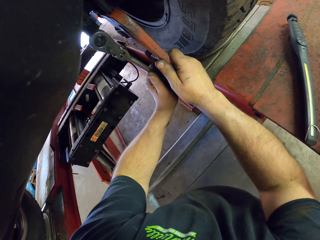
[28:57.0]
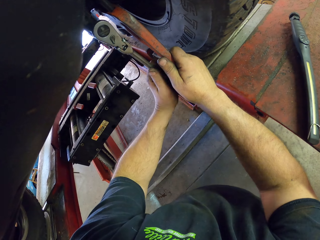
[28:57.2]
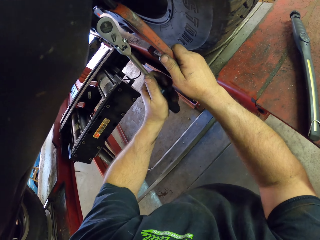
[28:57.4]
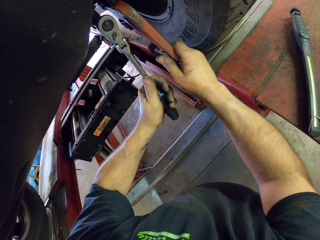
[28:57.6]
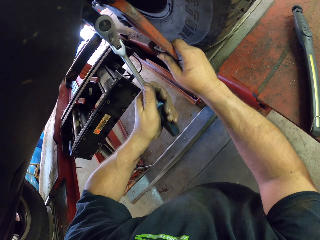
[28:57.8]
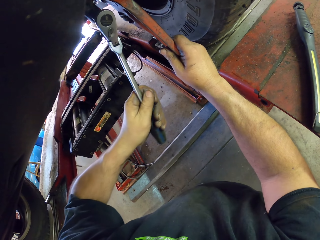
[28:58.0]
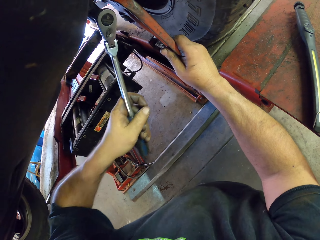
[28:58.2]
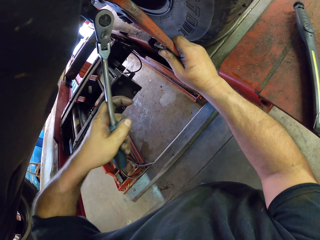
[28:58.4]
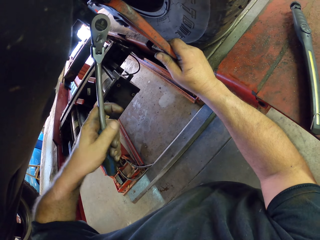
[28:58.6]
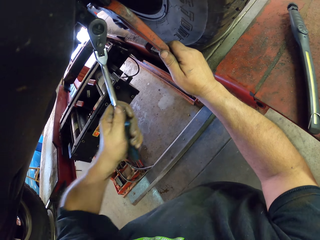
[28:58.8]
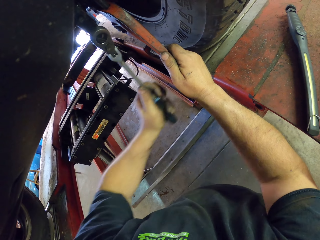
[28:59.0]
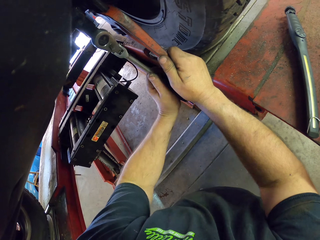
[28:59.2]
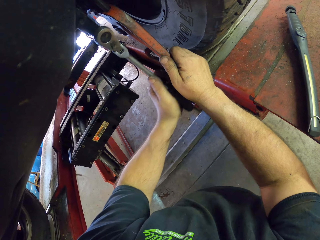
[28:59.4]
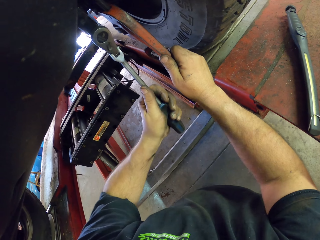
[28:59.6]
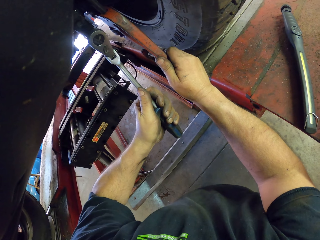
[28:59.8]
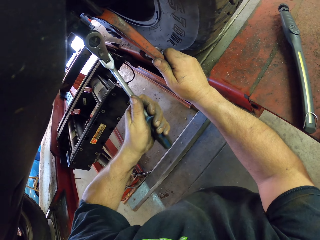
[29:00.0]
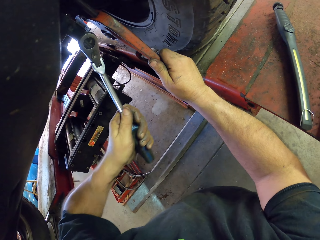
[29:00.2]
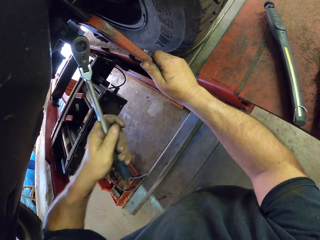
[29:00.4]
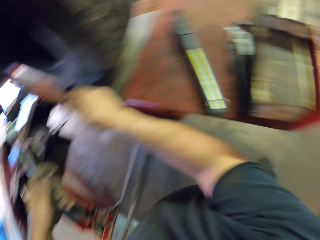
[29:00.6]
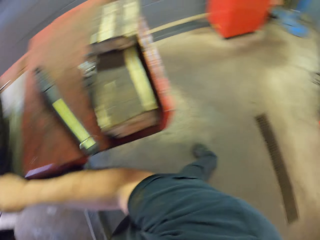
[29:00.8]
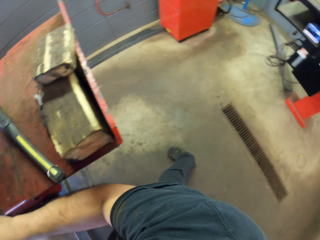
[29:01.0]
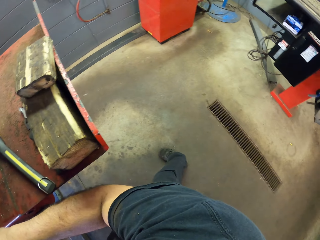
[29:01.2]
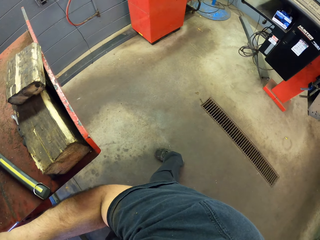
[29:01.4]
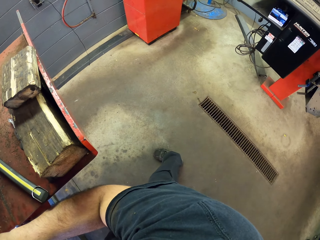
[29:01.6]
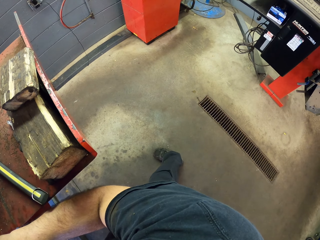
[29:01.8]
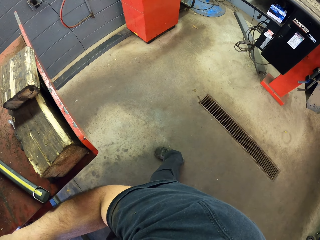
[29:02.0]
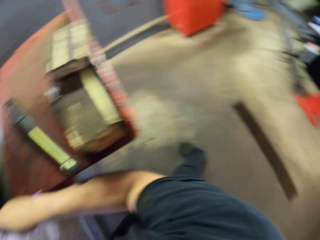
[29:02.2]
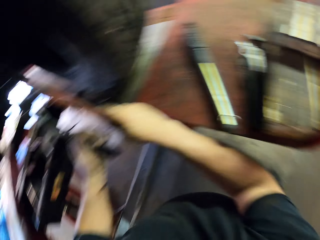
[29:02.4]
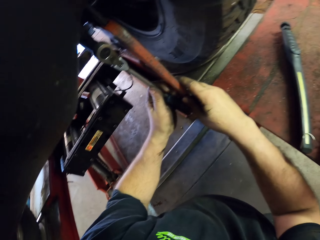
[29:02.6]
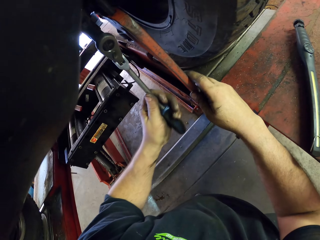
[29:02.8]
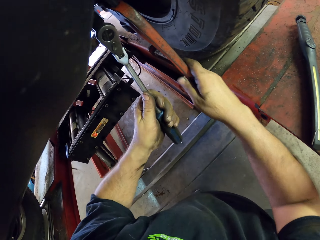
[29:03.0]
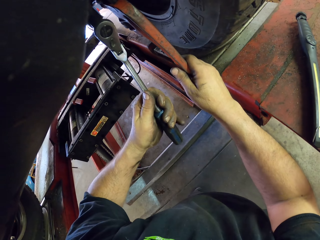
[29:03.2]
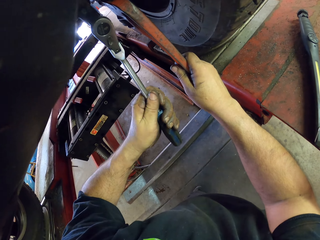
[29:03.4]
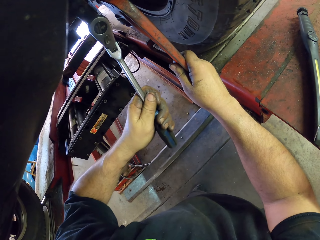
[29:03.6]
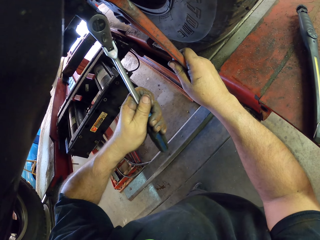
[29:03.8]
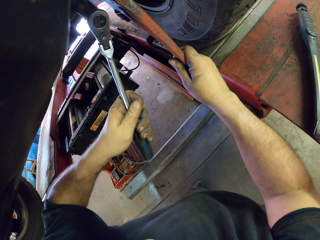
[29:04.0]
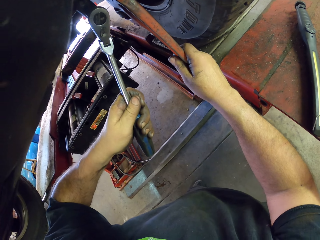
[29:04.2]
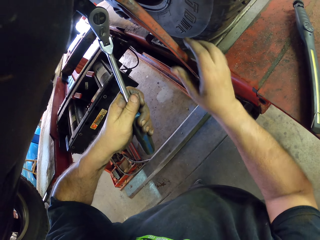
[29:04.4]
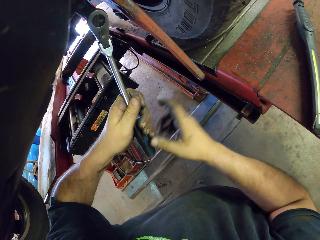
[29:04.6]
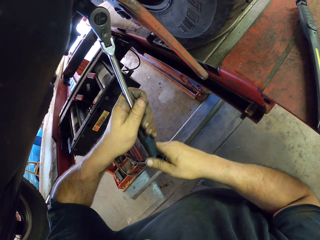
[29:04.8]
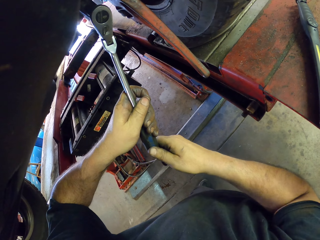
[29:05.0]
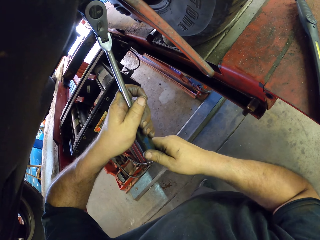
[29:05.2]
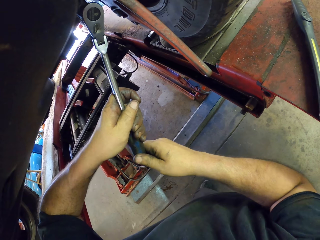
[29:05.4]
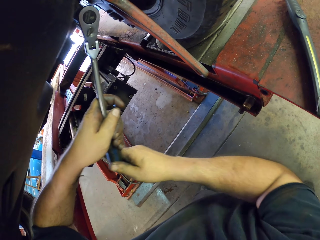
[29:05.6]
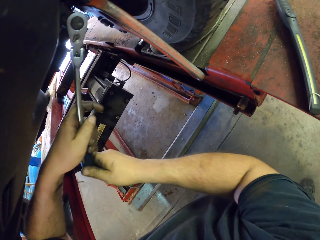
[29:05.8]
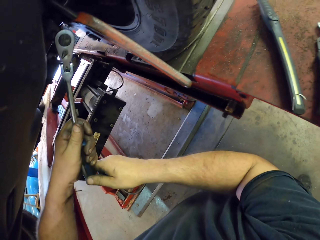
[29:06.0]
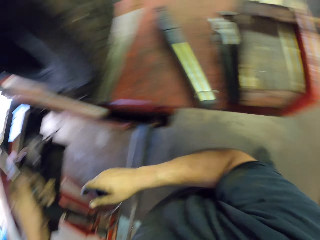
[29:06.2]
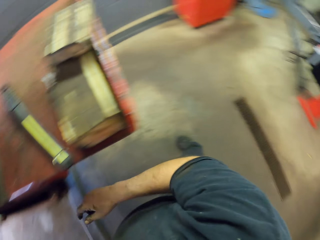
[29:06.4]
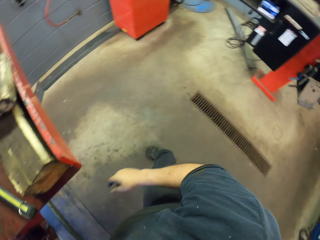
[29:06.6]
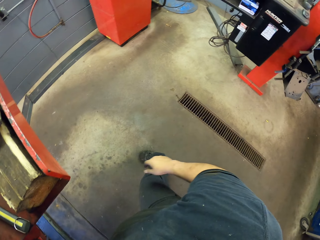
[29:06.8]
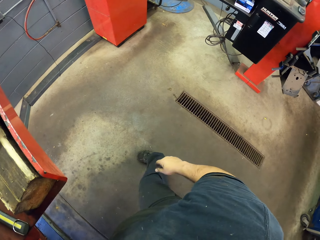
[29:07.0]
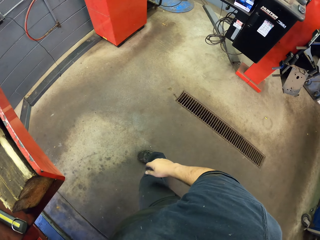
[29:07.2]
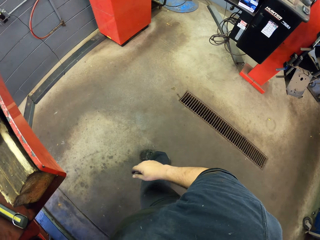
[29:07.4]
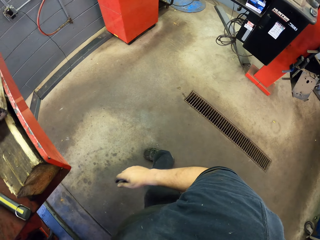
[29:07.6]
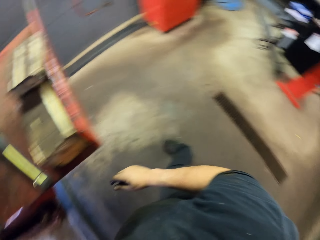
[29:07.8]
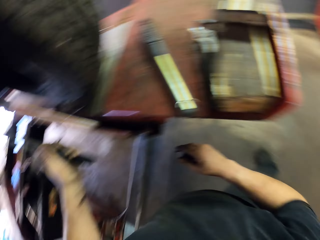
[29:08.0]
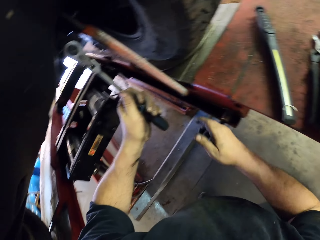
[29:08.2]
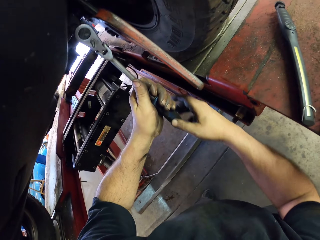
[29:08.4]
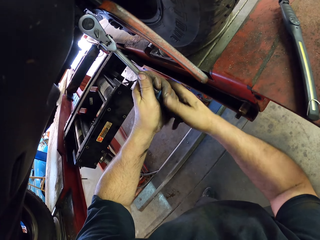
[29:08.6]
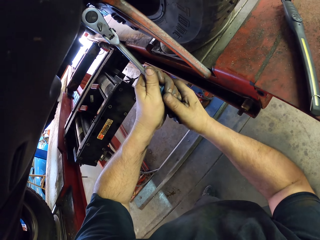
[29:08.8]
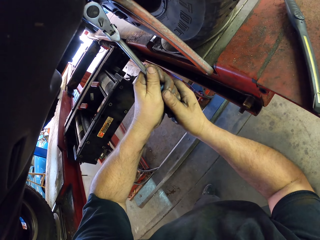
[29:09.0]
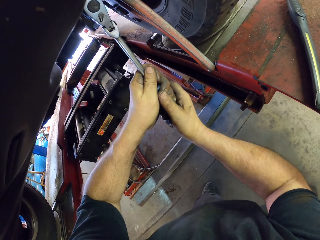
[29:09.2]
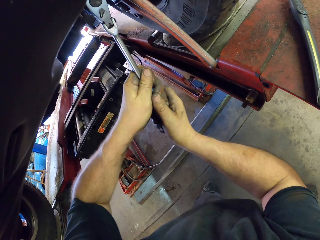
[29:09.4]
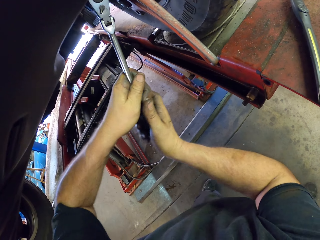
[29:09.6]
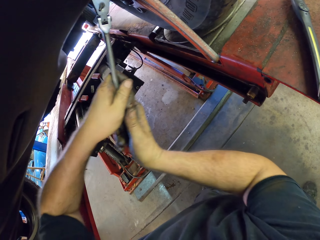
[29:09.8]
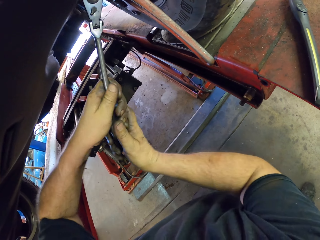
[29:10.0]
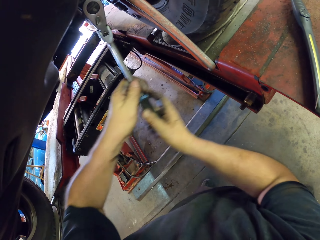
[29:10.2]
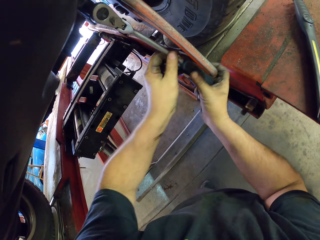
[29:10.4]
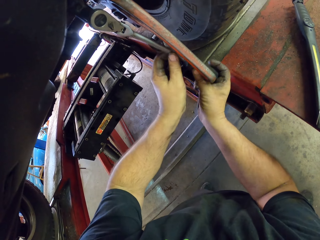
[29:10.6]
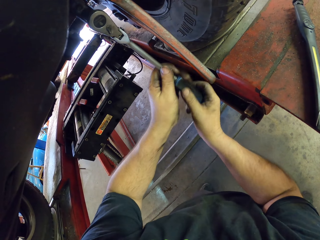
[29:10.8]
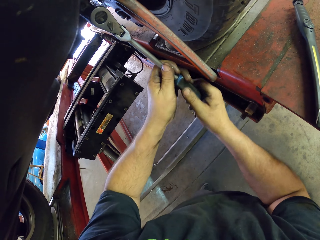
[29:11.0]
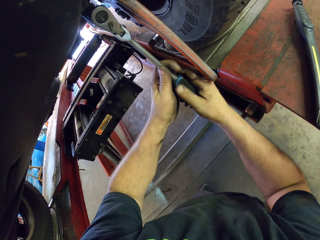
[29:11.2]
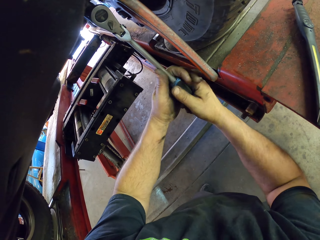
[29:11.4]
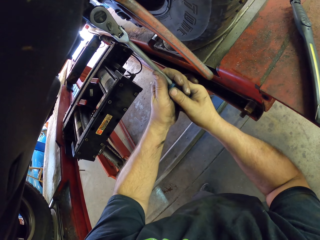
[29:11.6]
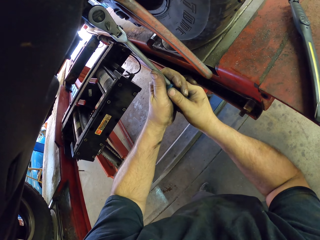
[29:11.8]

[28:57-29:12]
The camera wearer tightens the nuts with the ratchet spanner. They look around. They move around the garage. They tighten the nuts with the ratchet spanner. They fix the wheel hub. They move around the garage. They look around. They tighten the nuts with the ratchet spanner. They fix the wheel hub.

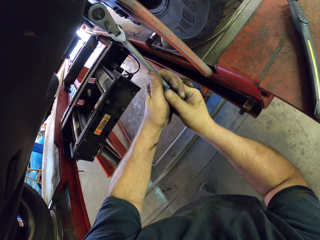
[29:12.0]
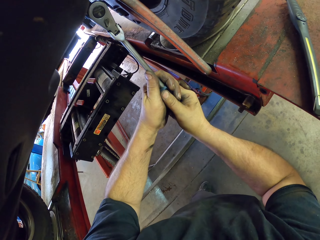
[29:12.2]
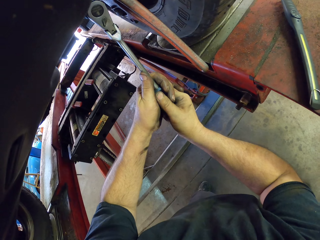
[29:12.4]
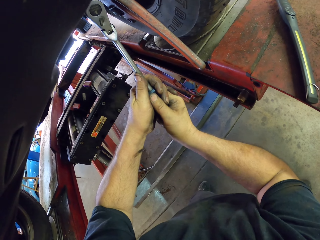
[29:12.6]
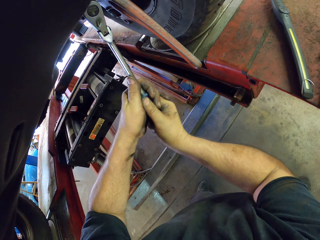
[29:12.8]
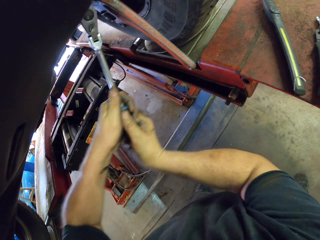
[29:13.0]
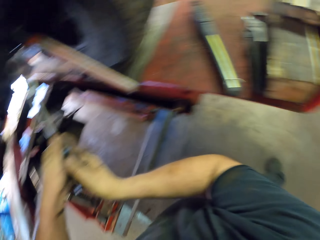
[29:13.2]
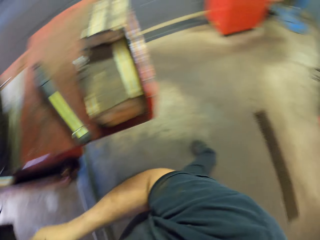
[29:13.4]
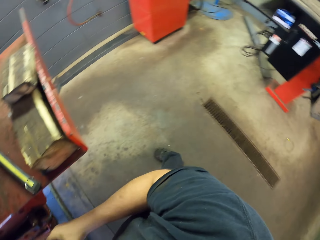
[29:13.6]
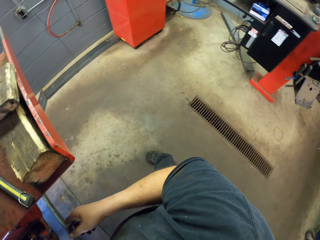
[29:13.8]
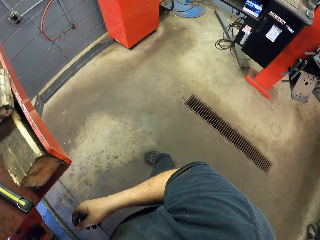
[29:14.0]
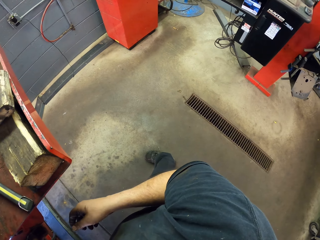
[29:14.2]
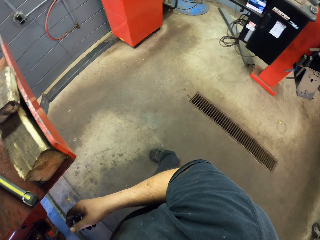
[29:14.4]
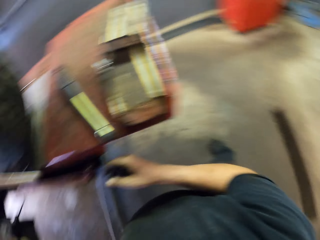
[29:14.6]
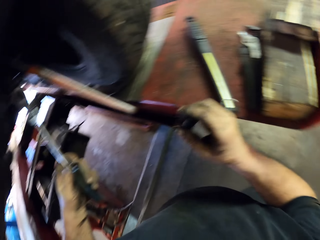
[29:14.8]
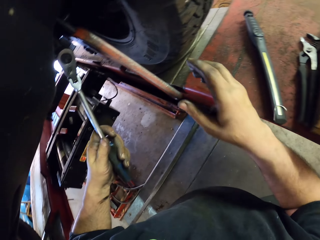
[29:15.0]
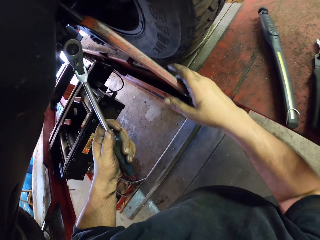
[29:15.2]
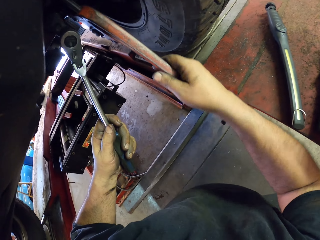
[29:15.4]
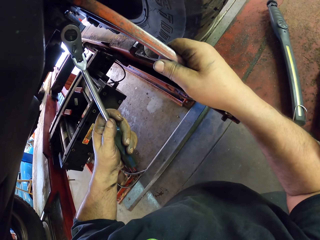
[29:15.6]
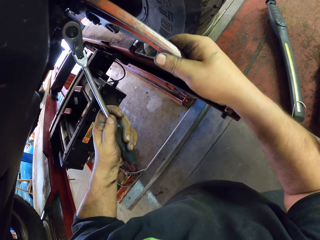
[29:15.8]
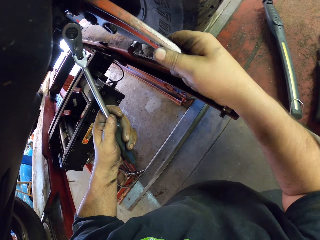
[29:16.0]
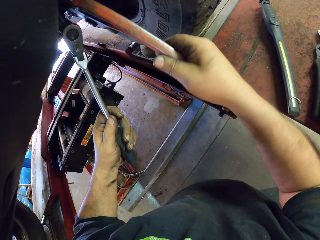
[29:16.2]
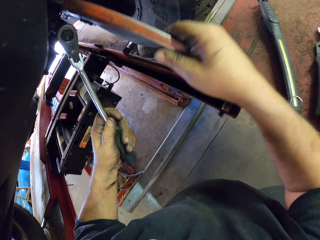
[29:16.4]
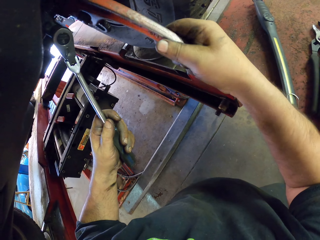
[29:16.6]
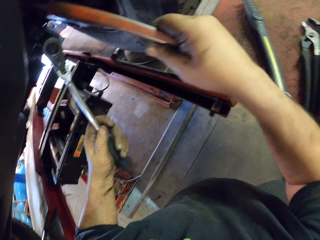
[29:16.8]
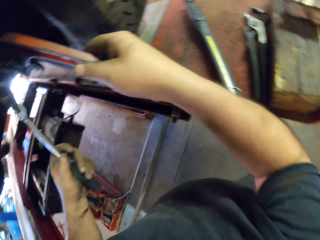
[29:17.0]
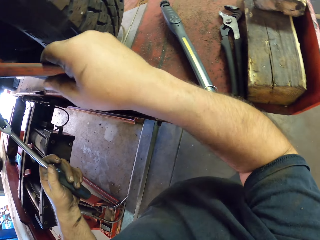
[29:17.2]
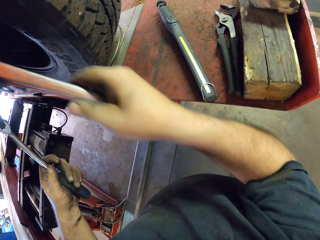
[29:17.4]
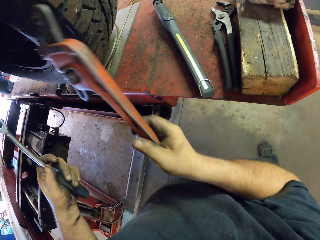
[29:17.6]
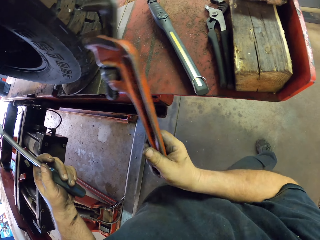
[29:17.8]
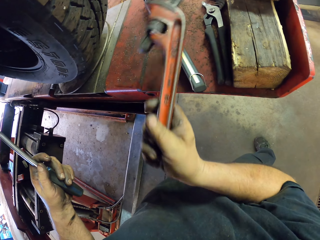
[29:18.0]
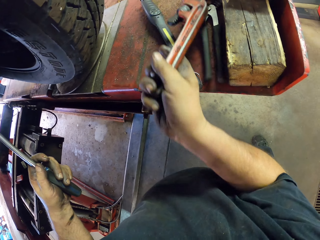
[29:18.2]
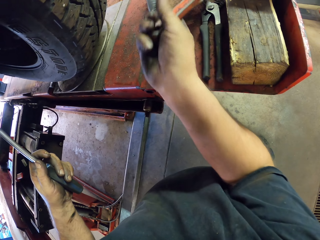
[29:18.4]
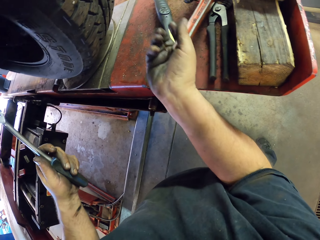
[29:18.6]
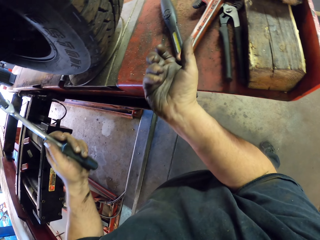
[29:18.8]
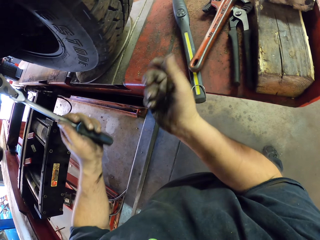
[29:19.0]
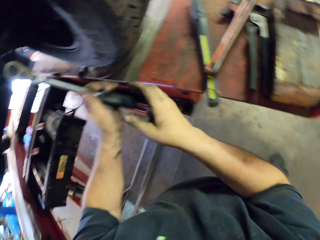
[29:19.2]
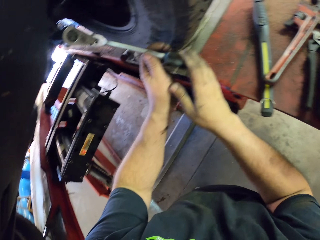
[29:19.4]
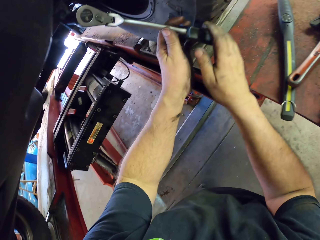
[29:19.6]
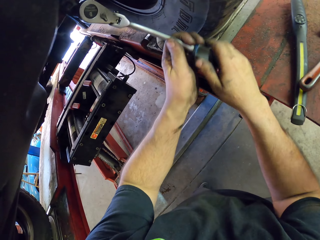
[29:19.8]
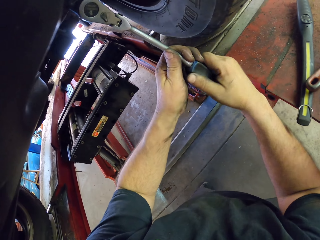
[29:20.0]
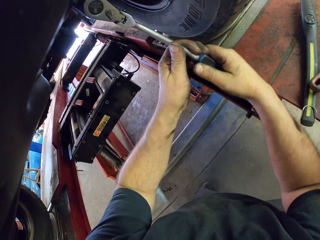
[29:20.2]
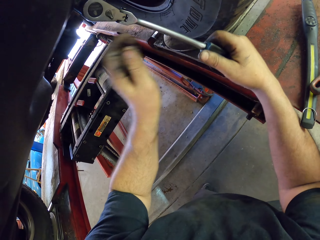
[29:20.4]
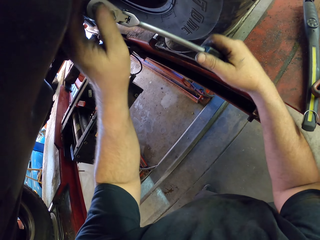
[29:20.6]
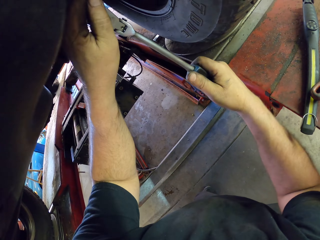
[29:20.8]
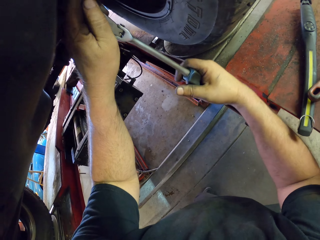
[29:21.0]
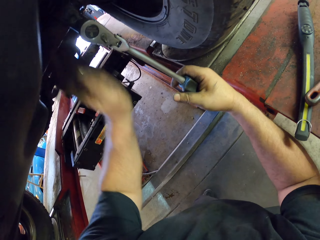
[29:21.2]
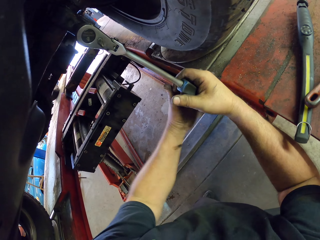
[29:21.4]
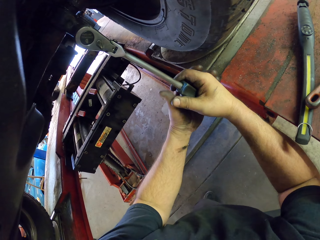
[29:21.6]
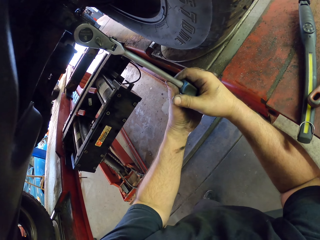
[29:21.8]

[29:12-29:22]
The camera wearer looks around. They move around the garage. They touch the wrench. They tilt the pipe wrench. They put the pipe wrench down. They fix the wheel hub.
